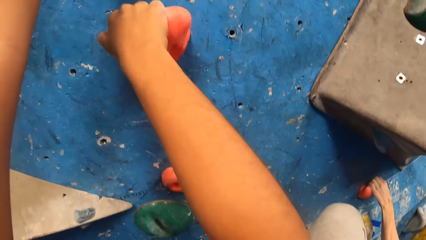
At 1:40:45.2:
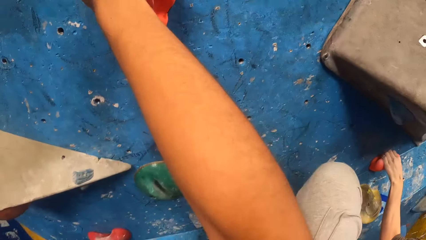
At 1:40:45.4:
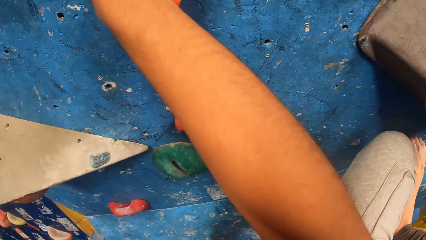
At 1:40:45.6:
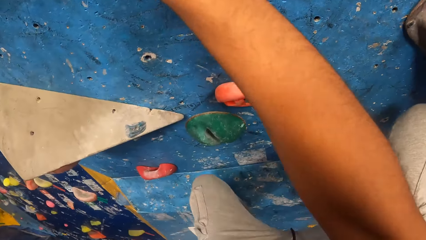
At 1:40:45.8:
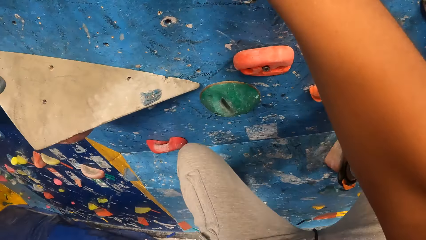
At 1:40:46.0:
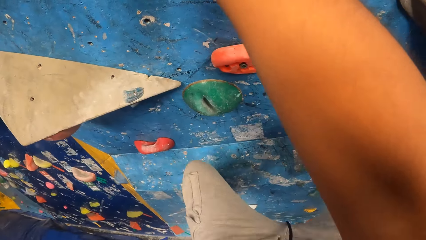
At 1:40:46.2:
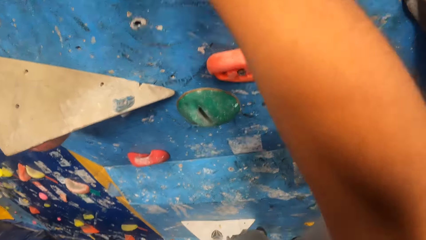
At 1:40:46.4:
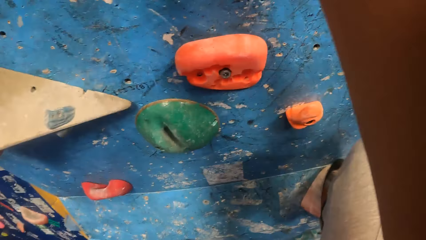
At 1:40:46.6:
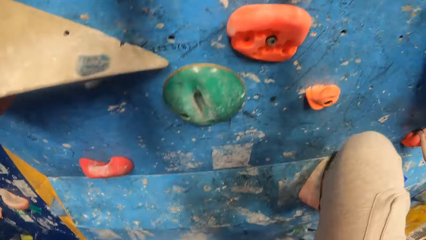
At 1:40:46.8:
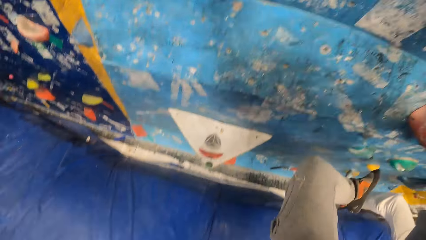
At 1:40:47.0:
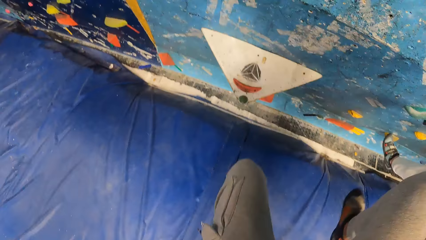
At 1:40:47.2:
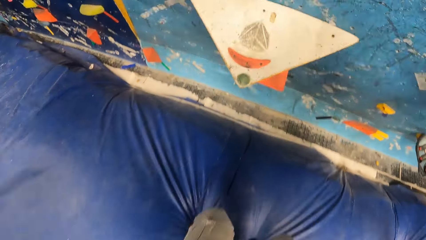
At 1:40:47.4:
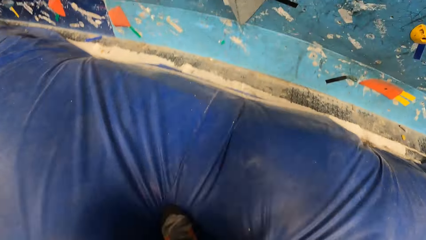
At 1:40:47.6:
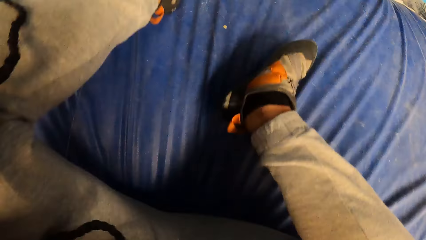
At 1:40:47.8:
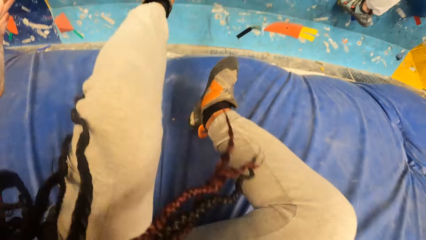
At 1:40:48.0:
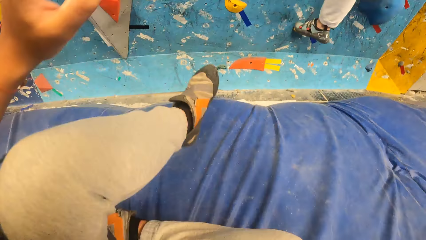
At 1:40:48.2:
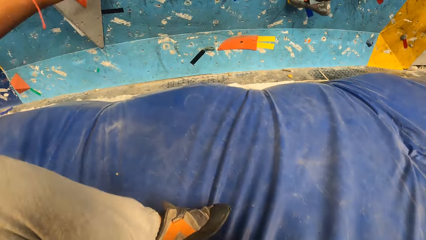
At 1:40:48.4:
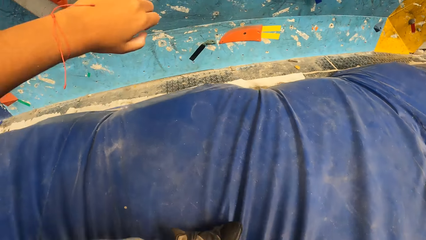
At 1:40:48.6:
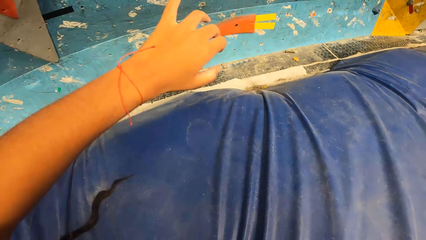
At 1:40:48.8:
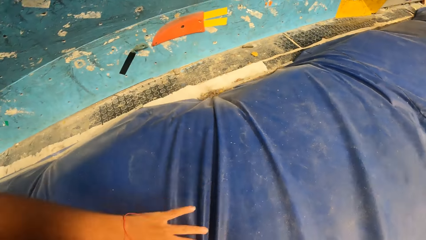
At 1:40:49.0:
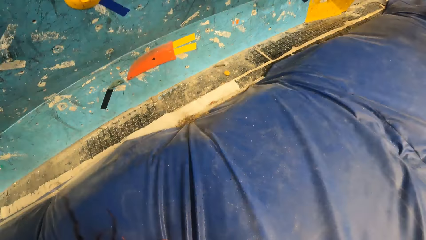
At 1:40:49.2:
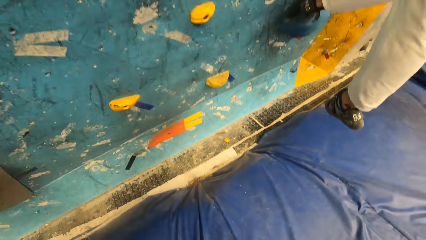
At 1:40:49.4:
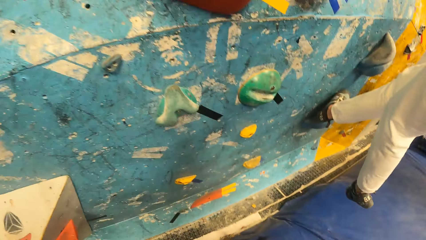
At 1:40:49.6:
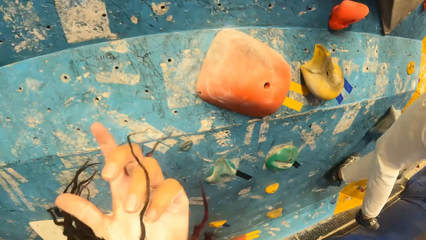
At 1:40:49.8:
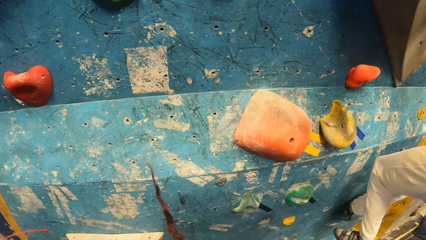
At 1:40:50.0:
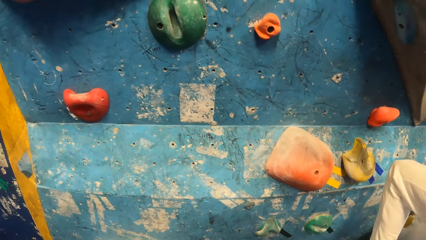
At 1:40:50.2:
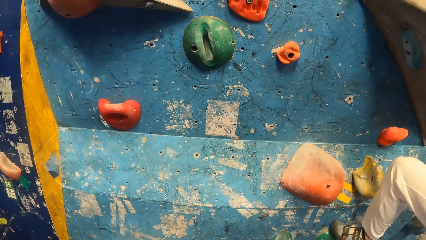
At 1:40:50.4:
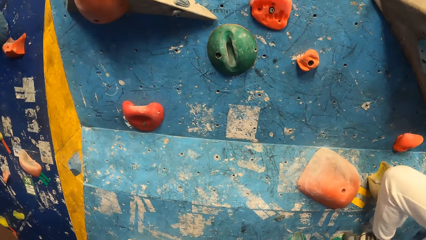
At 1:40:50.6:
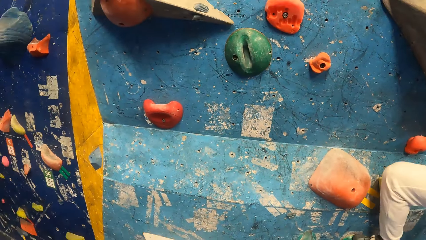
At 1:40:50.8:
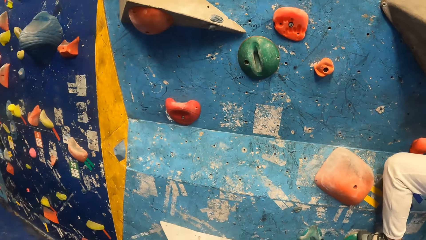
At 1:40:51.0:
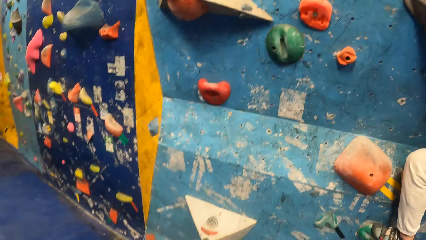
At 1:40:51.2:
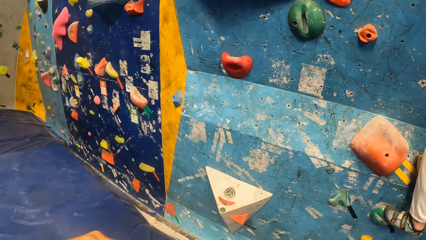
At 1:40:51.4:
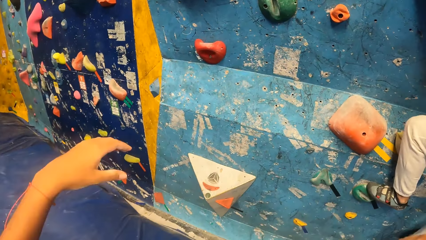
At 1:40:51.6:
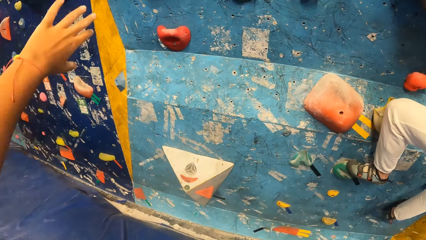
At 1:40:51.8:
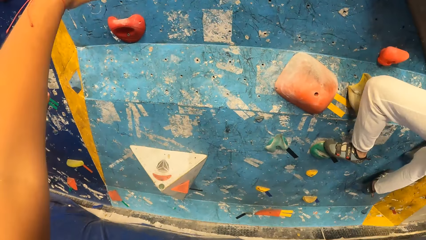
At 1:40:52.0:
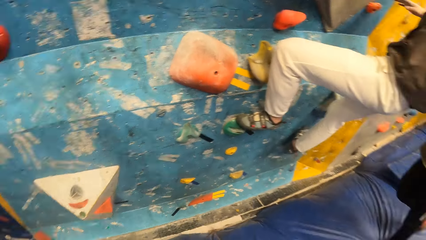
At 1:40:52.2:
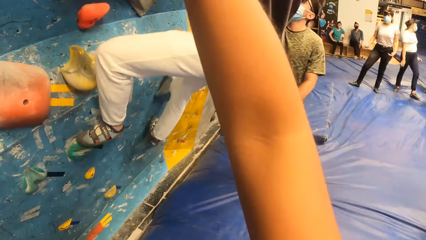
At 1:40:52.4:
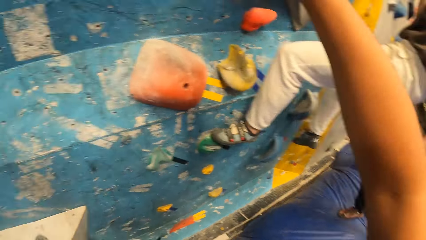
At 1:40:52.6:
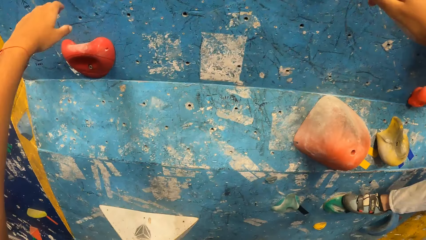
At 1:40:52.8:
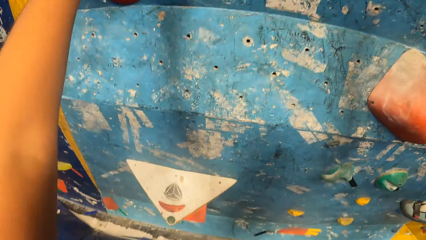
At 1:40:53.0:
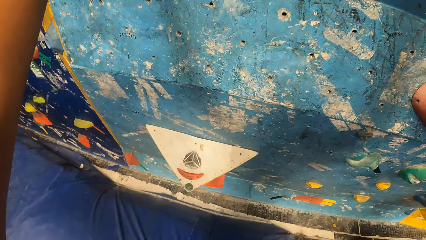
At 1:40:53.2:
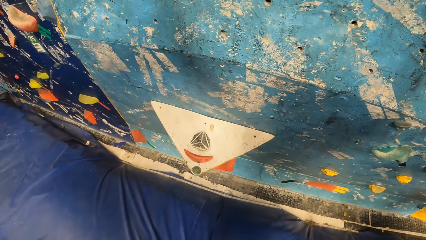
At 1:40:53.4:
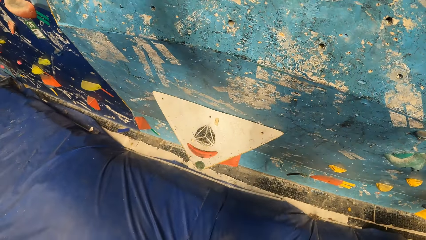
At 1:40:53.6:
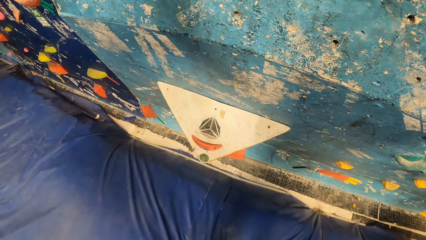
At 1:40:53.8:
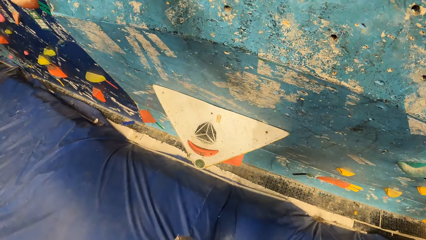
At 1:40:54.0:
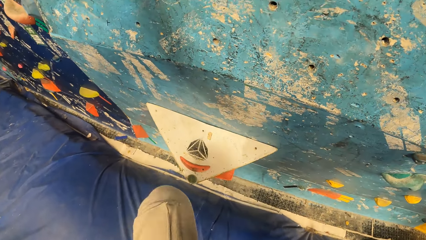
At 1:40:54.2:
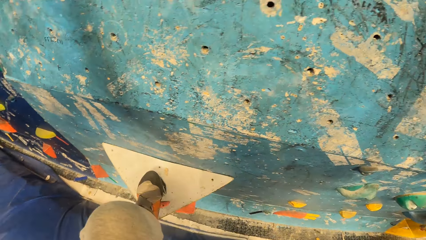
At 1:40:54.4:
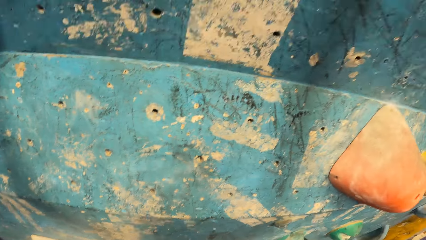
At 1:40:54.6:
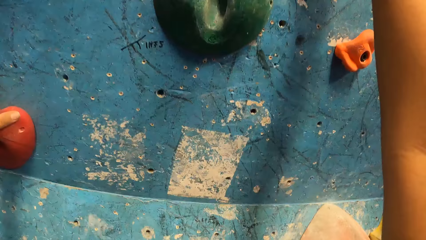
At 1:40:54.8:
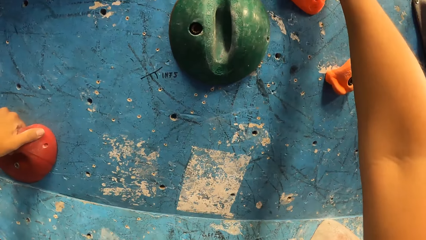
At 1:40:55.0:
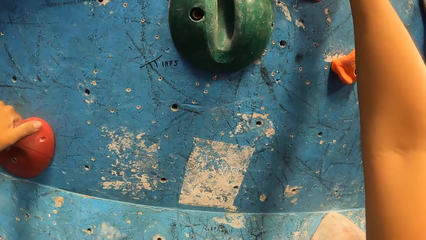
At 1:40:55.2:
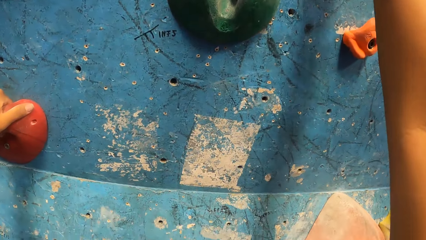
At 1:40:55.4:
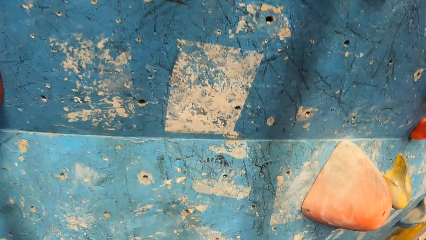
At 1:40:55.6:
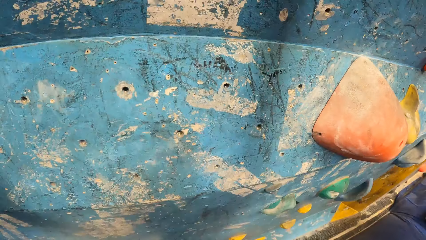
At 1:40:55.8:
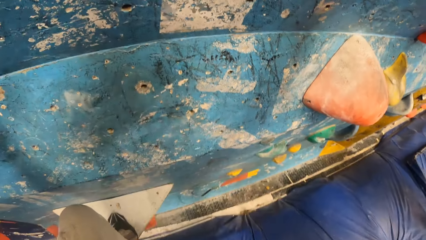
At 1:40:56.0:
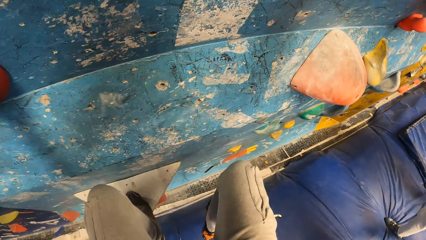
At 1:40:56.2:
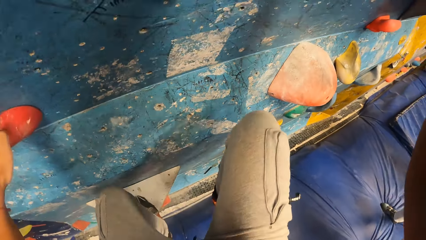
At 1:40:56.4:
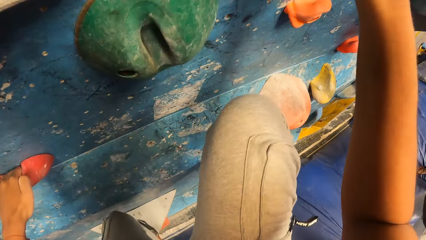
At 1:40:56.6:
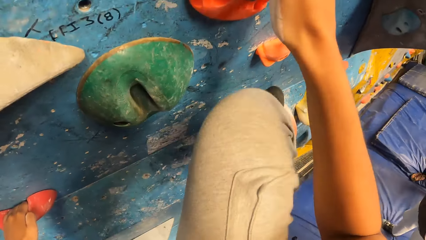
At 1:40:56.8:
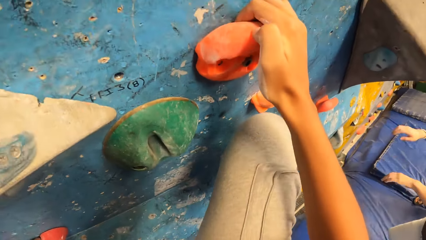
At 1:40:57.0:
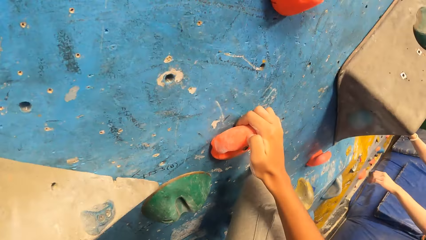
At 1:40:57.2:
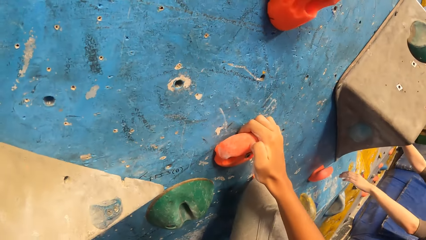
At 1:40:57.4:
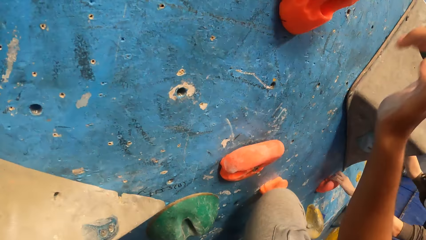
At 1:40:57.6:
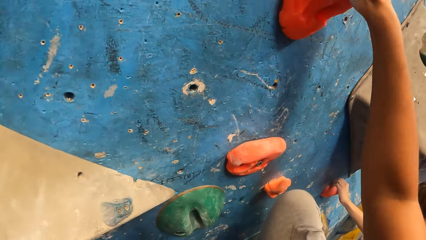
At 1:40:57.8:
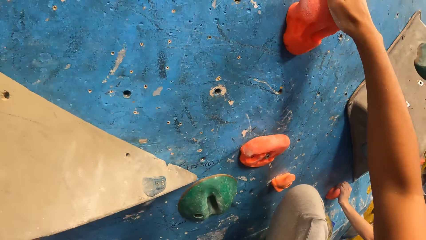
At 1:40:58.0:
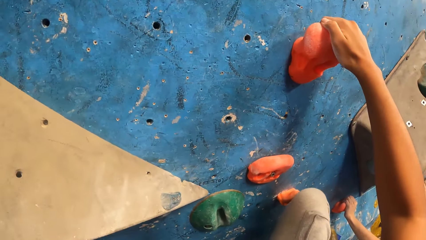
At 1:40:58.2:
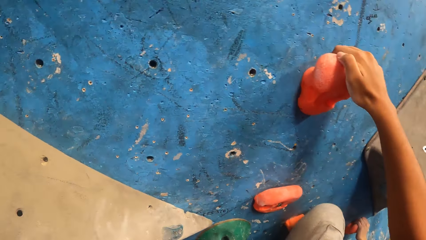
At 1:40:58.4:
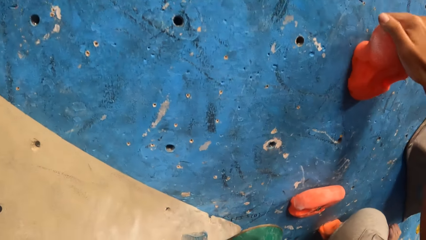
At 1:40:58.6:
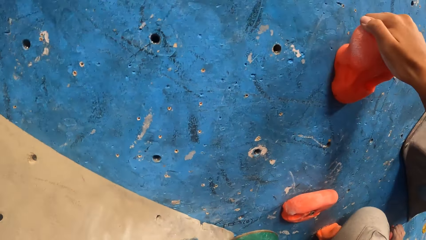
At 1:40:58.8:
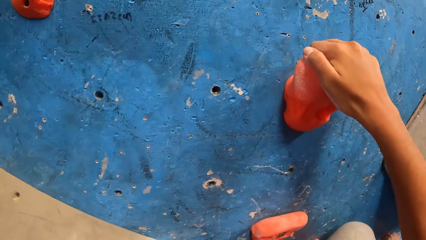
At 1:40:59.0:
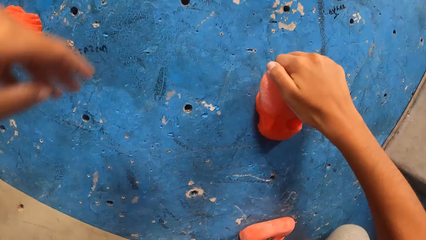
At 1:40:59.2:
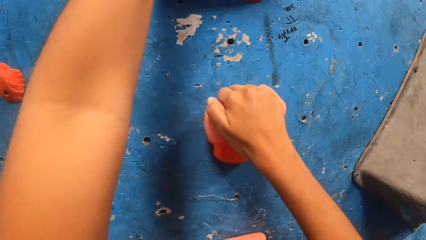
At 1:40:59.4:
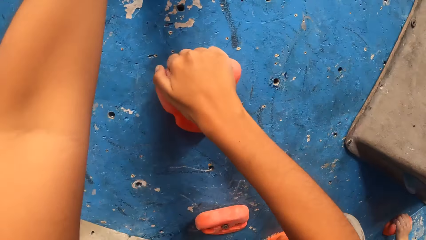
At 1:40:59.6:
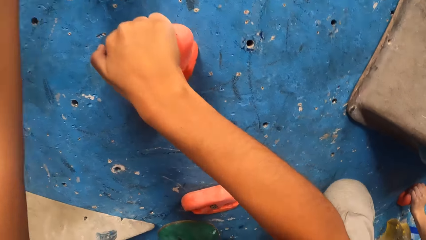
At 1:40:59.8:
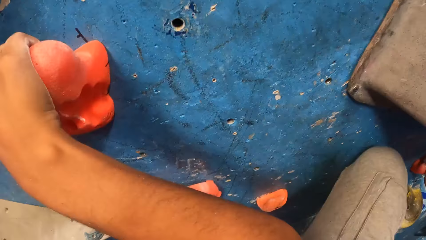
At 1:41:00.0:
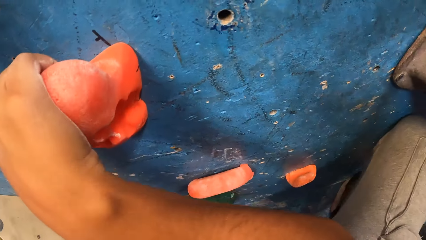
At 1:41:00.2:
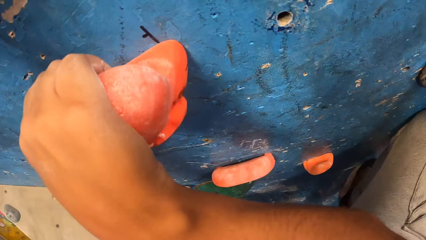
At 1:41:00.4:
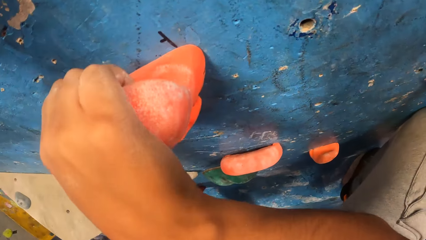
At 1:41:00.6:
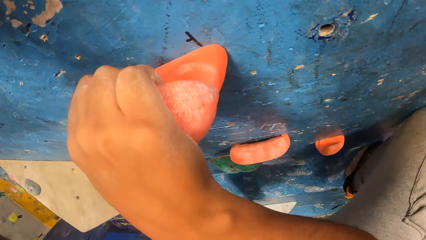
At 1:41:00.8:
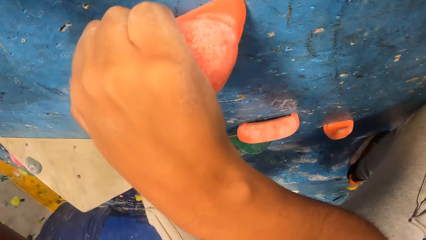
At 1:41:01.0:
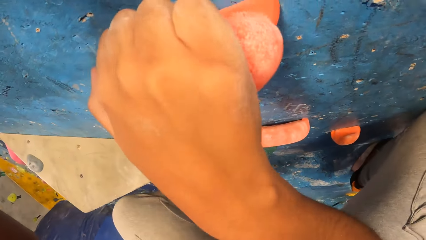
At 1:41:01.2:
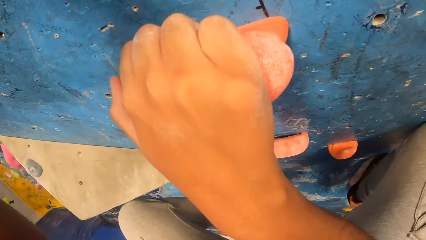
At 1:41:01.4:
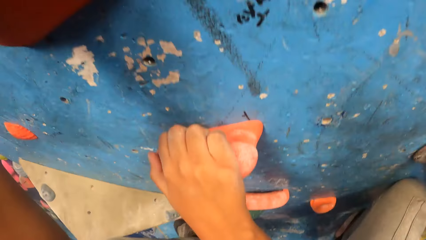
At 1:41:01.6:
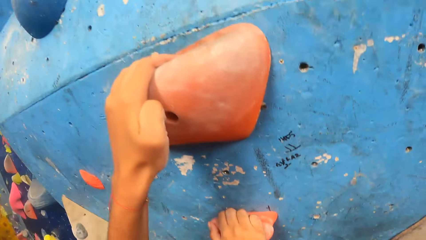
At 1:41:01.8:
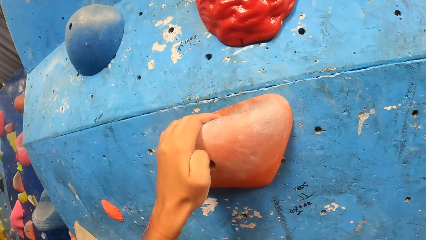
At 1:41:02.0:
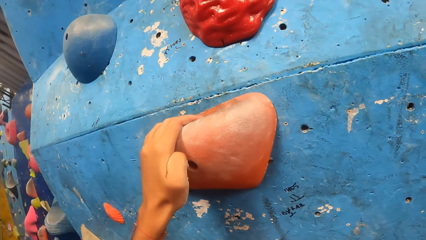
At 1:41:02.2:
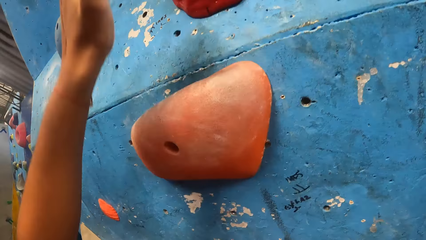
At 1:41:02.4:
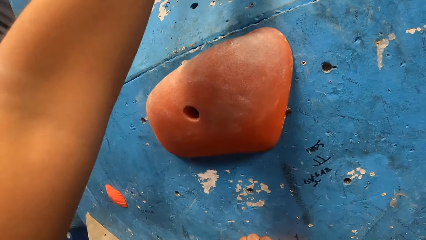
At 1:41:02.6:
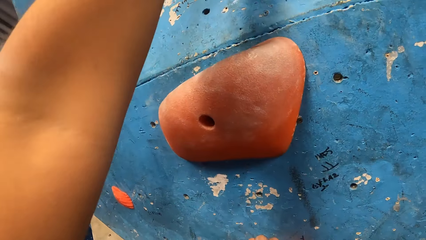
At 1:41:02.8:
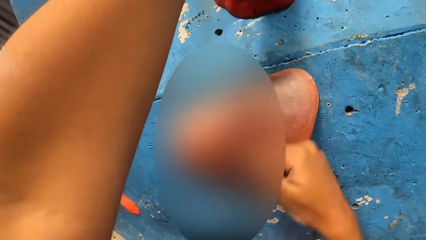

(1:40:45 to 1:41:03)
The camera wearer falls off the bouldering wall. They stand up from the trampoline floor. They raise a hand. They raise a hand again. They climb the bouldering wall.
